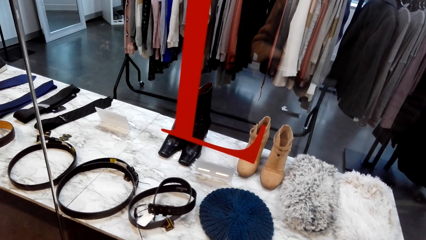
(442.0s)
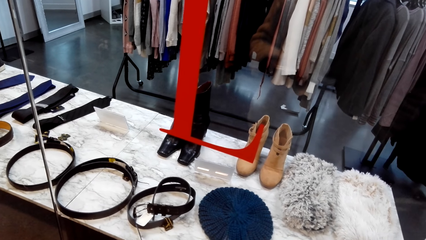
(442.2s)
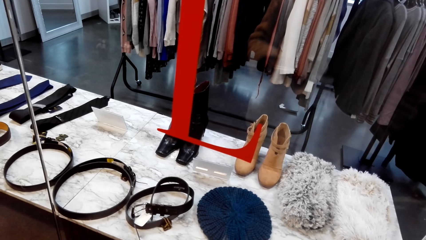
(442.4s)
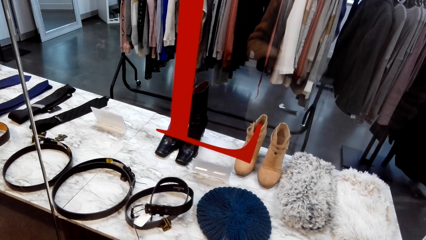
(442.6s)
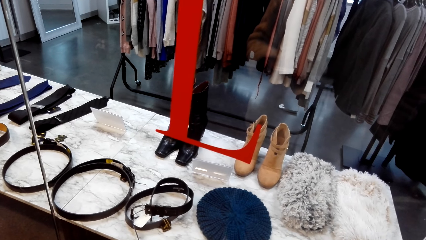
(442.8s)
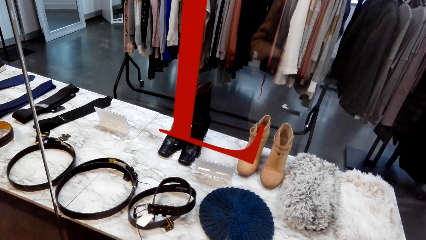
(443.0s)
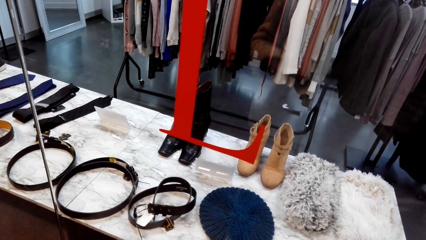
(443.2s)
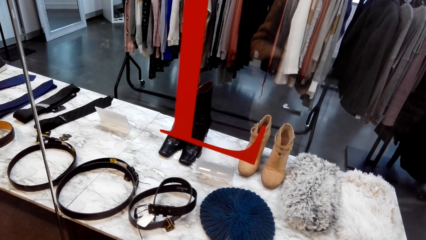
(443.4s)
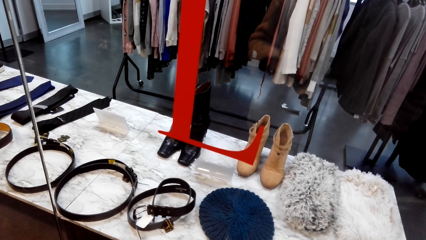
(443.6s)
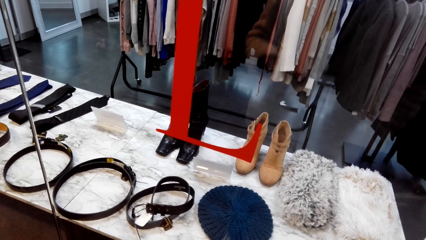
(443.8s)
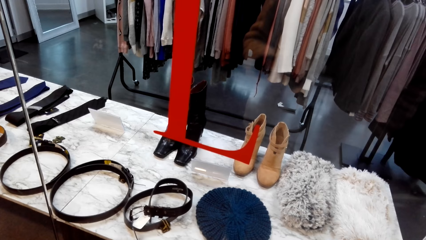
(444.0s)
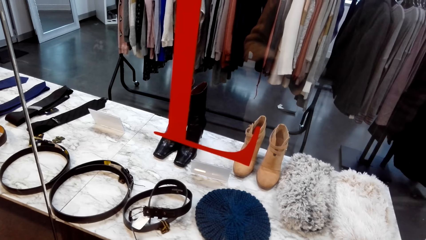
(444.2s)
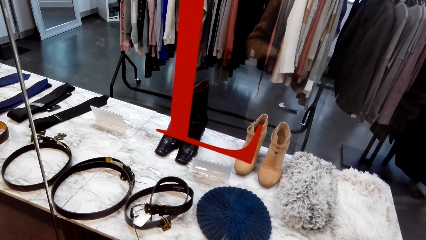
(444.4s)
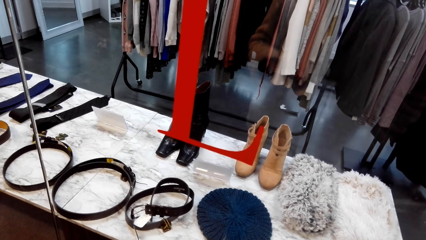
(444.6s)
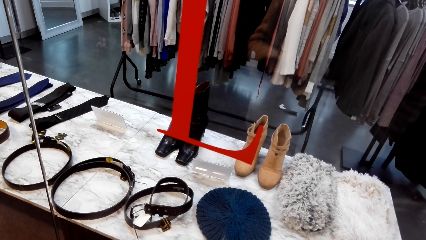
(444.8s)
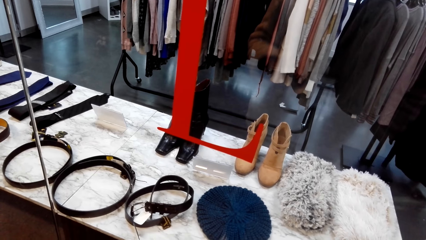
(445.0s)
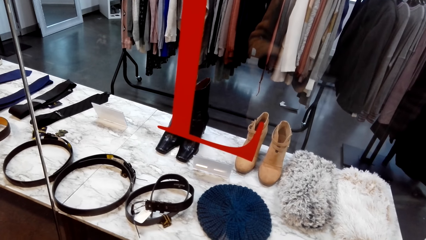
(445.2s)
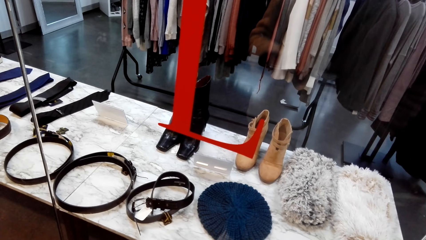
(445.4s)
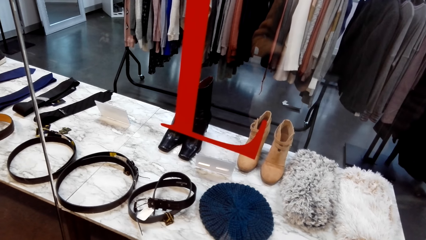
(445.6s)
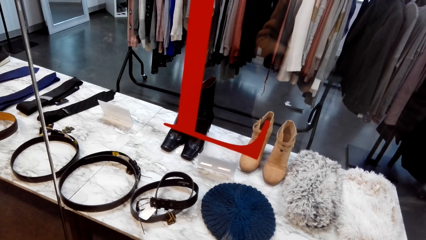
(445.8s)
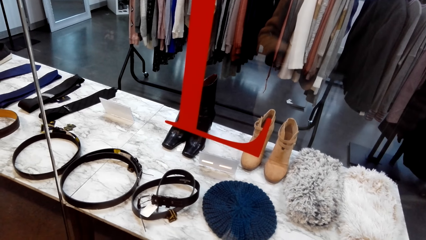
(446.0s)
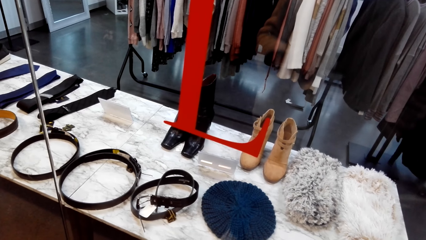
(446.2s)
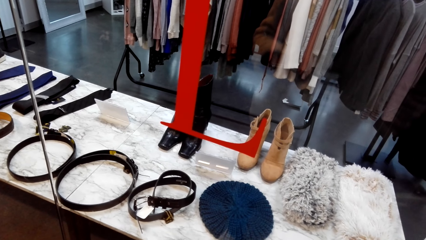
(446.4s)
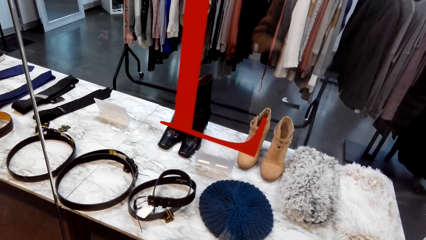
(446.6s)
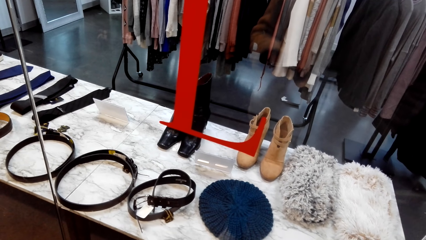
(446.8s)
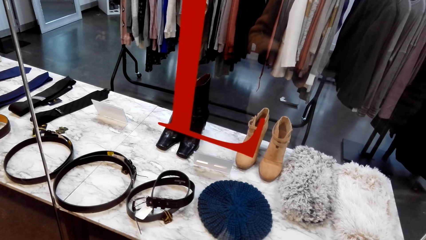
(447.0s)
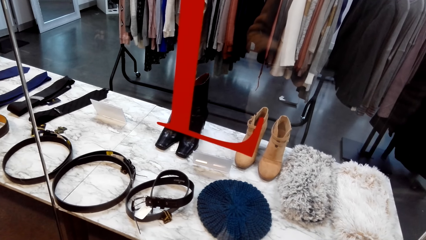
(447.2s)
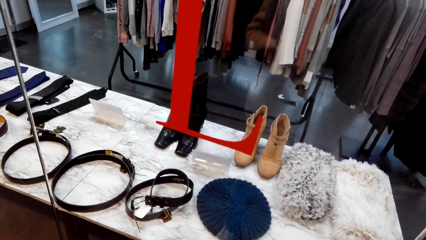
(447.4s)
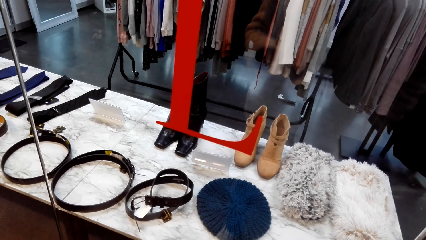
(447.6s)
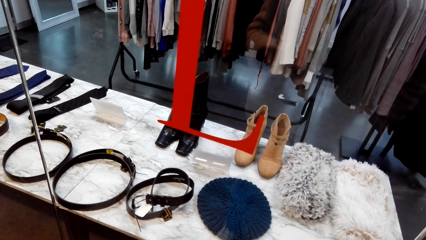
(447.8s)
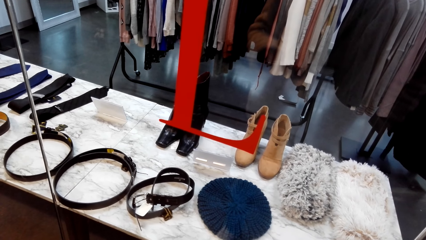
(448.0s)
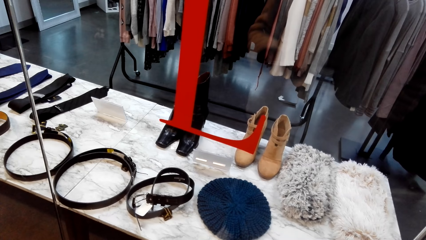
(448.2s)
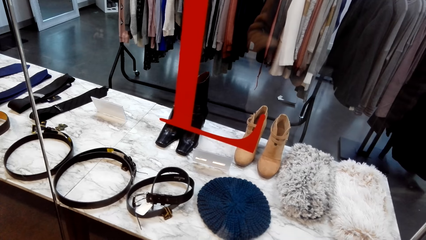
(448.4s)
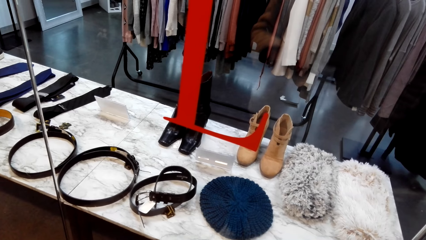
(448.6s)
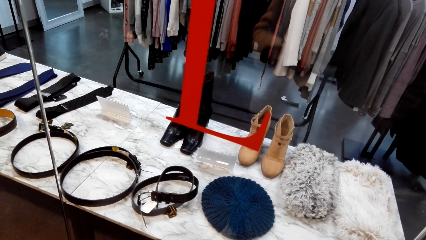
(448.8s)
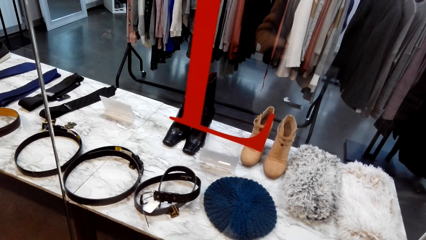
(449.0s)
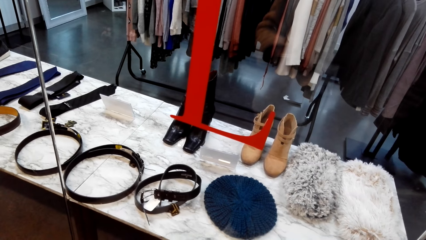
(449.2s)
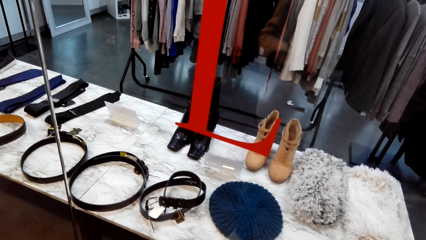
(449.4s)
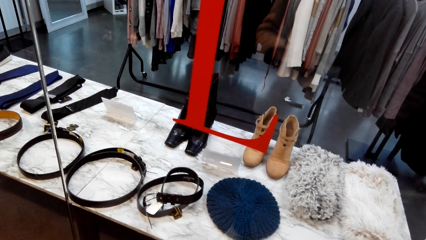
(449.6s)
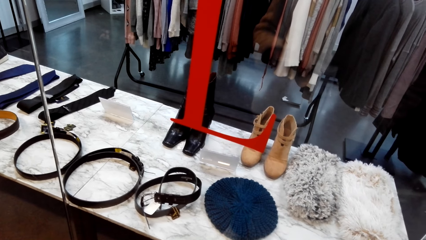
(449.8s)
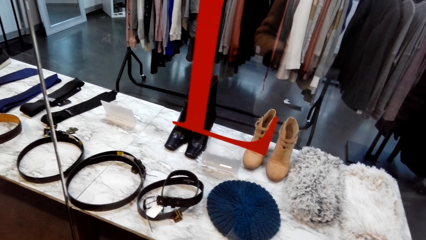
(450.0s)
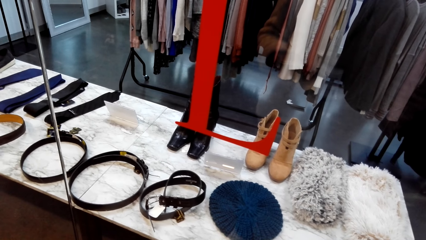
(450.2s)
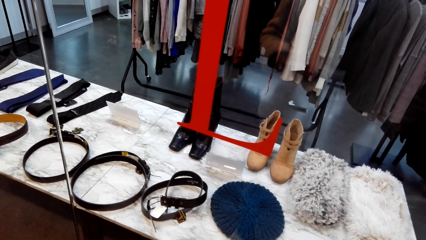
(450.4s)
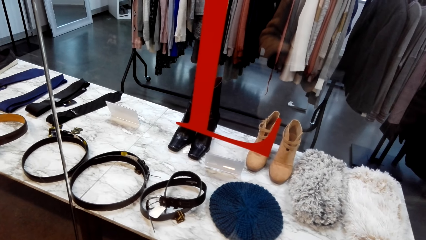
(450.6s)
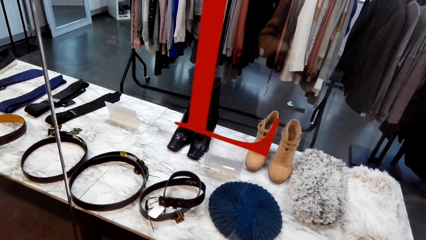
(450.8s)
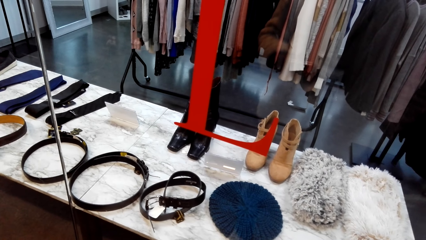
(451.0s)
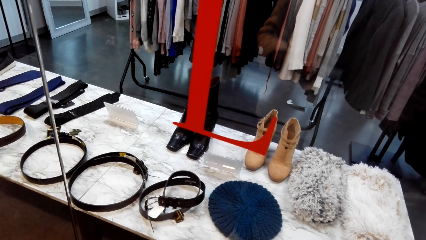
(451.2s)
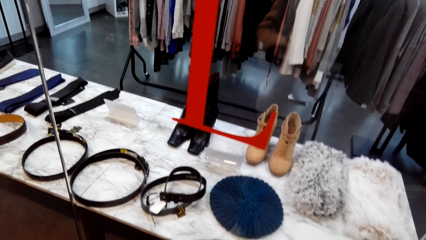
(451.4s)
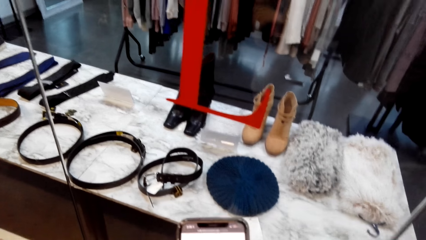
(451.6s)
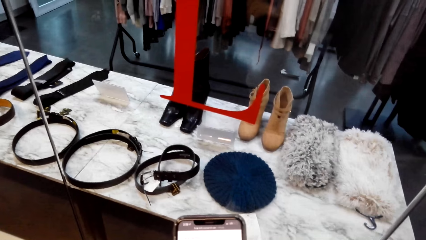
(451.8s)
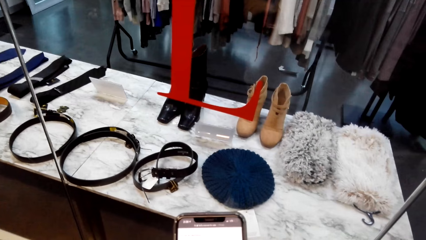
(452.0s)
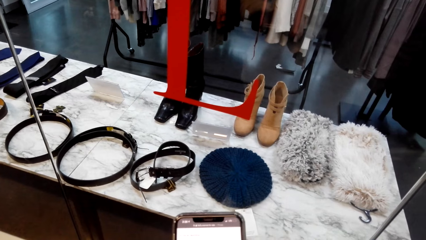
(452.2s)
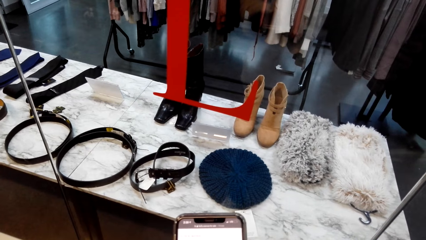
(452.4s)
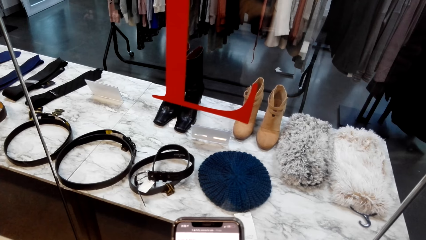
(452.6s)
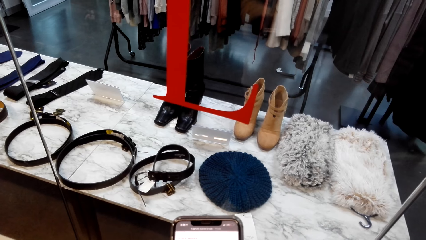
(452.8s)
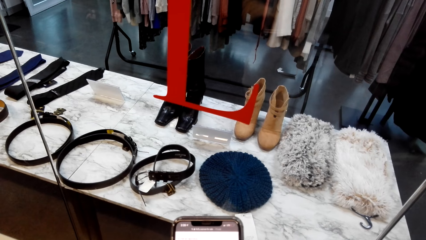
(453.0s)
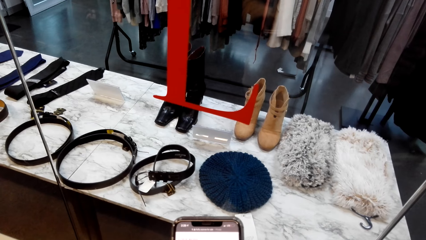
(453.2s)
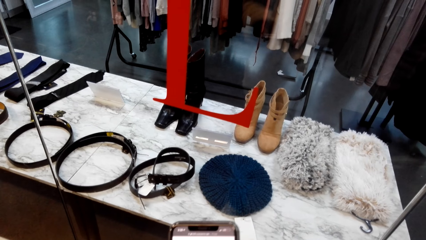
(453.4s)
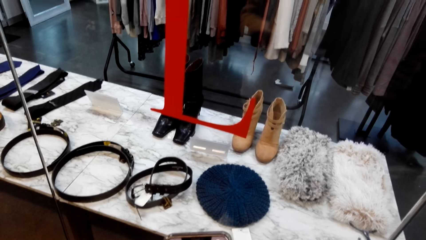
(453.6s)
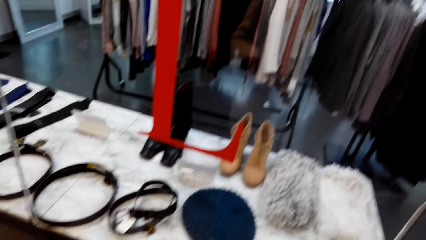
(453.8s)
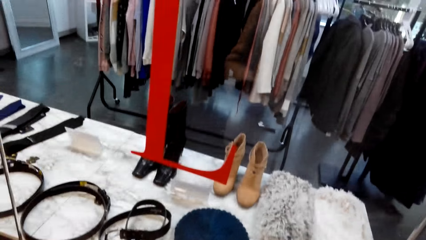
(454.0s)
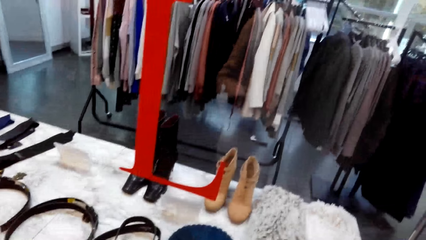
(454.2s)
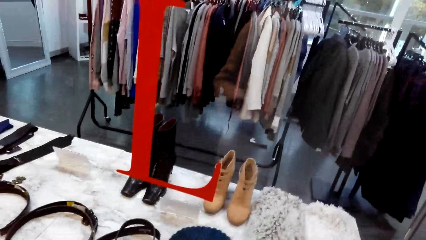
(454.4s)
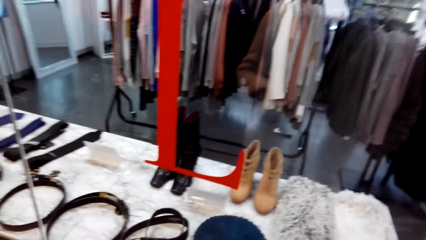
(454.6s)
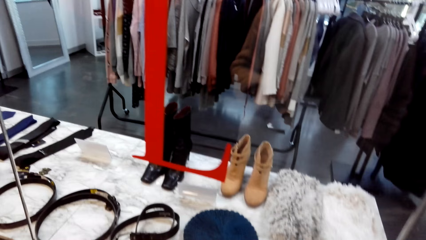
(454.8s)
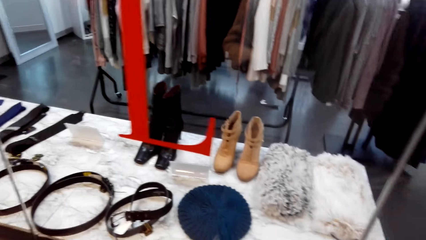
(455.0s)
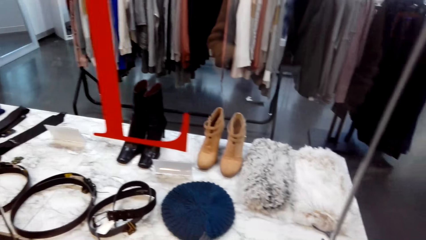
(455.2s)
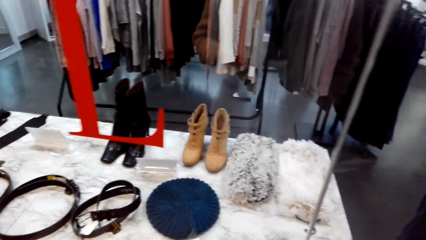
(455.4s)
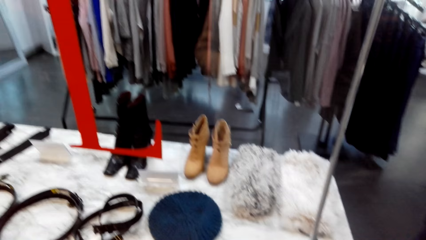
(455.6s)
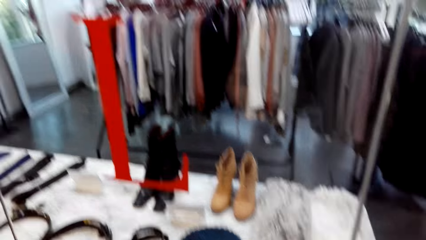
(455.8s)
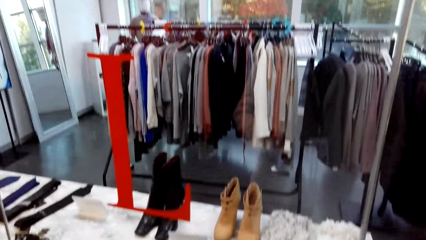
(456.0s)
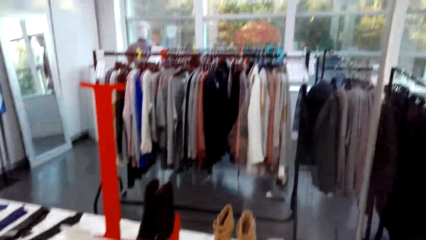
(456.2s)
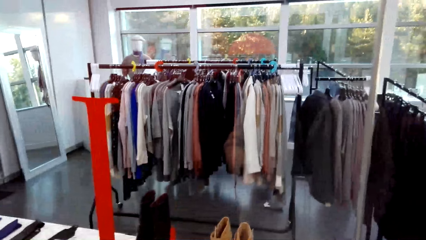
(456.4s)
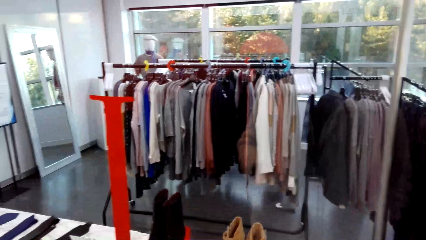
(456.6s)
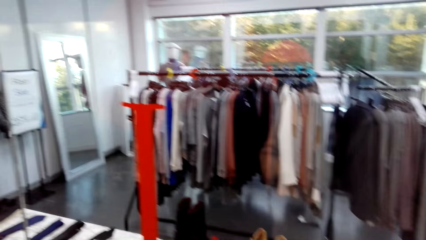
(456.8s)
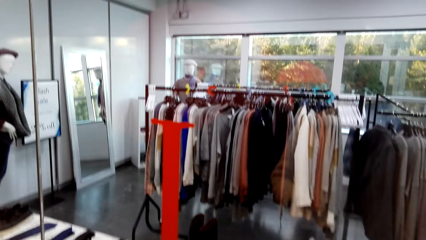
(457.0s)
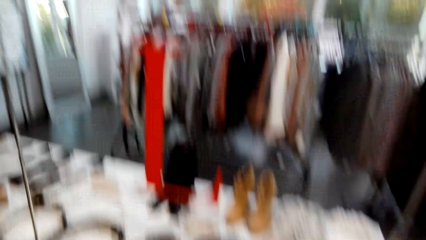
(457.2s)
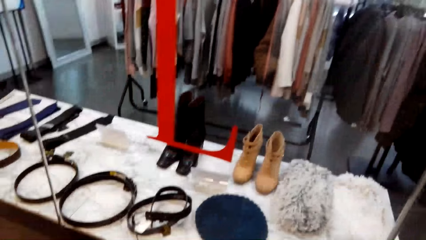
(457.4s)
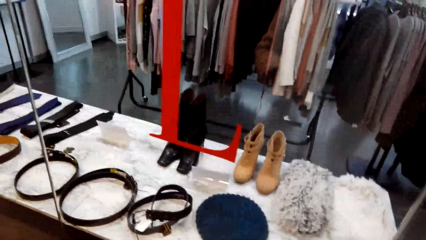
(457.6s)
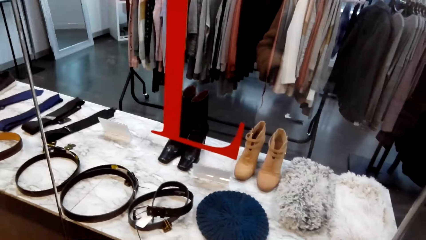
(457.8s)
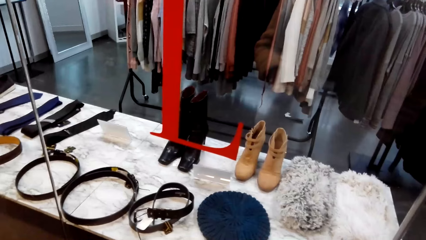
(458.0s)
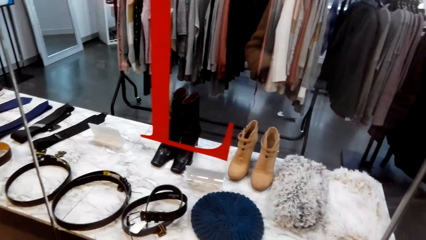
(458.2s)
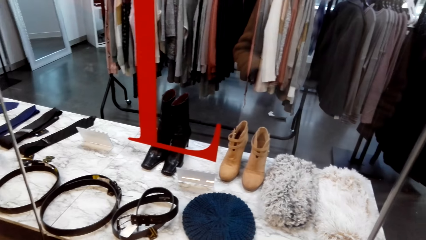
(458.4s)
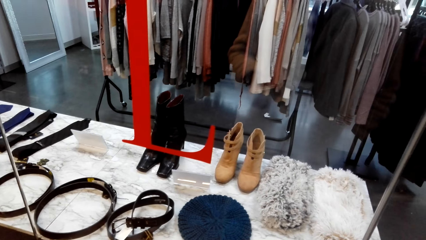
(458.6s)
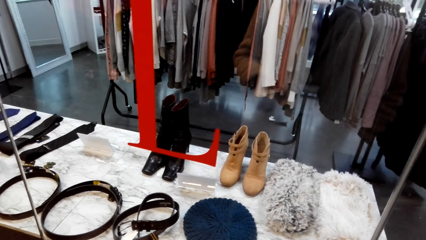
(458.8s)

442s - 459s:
The camera wearer looks on a display. They do window shopping. They do window shopping again. They scroll the phone. They do window shopping repeatedly.
